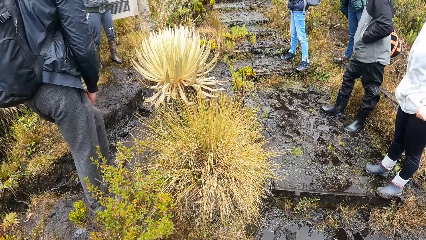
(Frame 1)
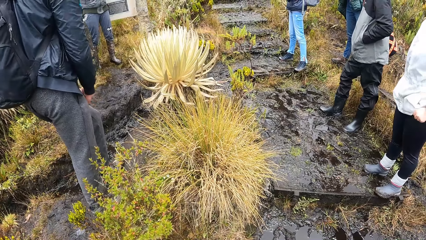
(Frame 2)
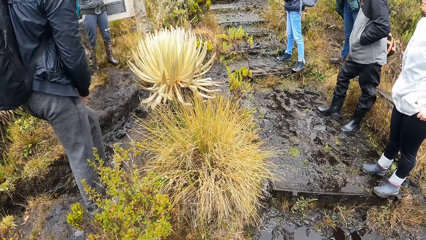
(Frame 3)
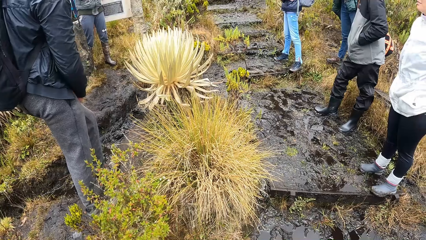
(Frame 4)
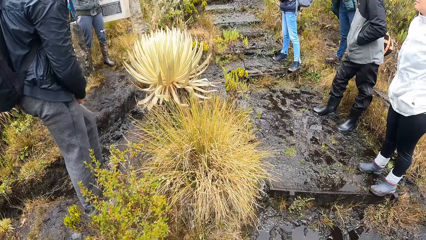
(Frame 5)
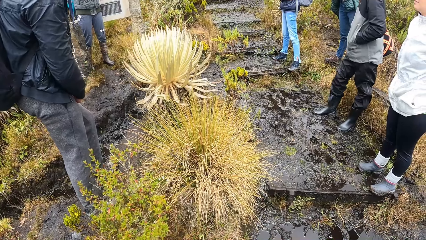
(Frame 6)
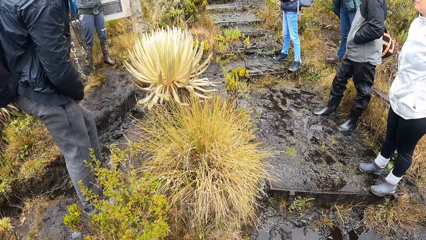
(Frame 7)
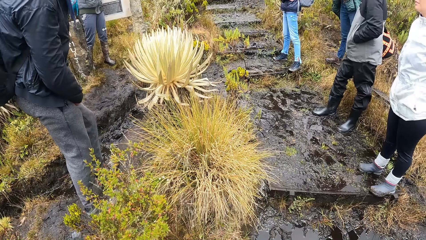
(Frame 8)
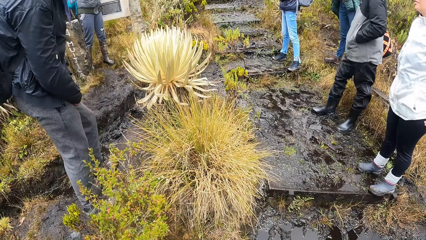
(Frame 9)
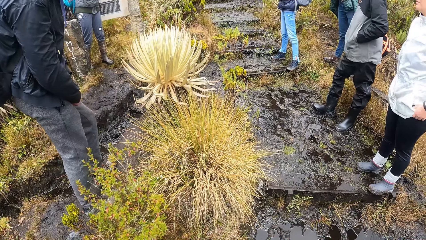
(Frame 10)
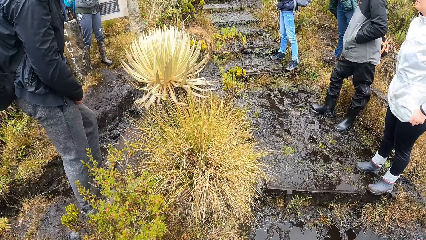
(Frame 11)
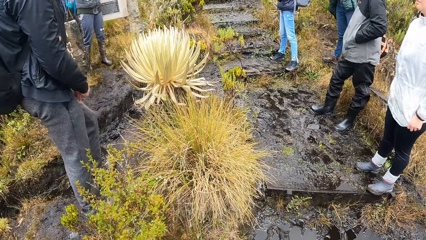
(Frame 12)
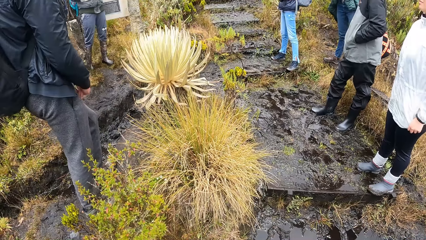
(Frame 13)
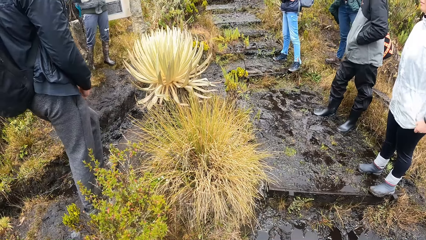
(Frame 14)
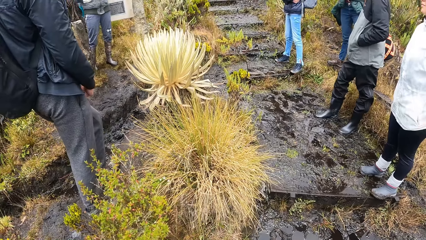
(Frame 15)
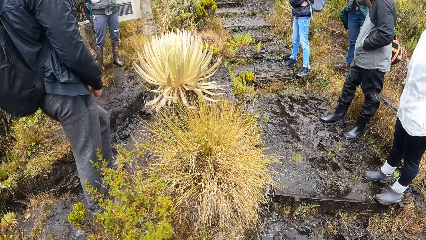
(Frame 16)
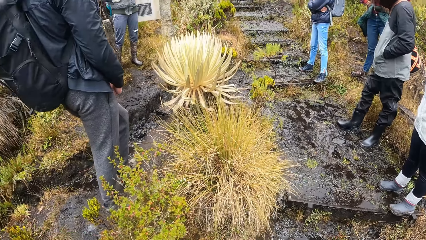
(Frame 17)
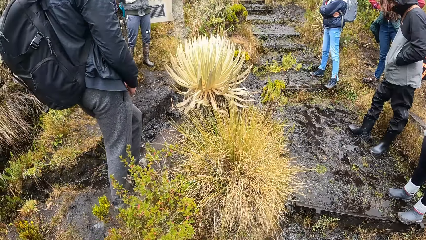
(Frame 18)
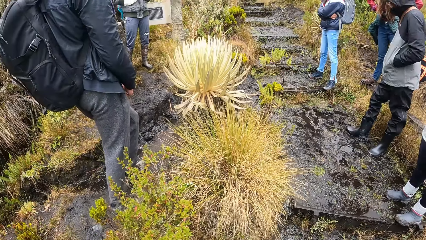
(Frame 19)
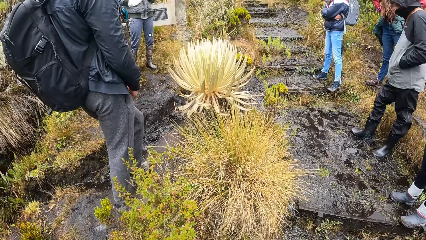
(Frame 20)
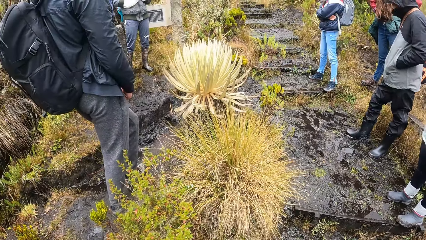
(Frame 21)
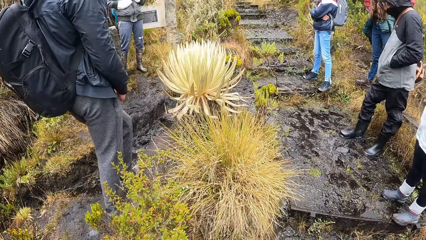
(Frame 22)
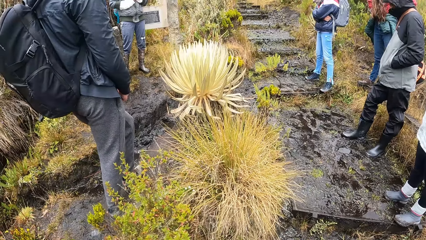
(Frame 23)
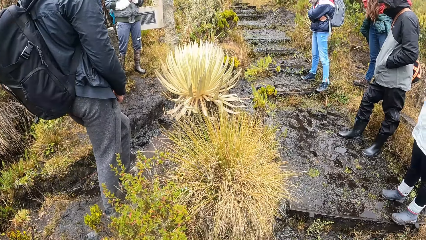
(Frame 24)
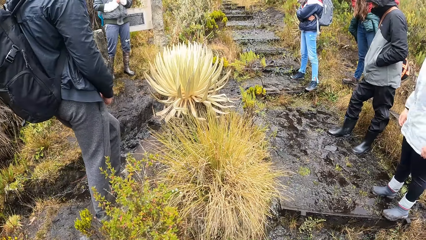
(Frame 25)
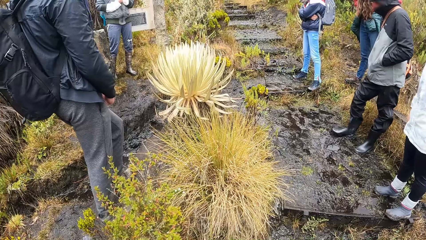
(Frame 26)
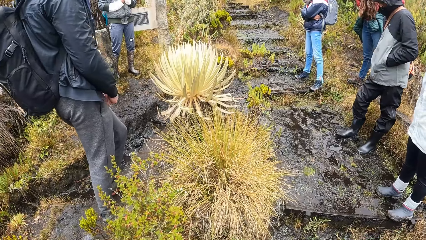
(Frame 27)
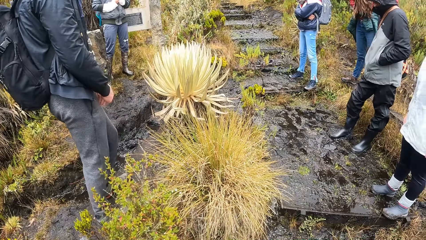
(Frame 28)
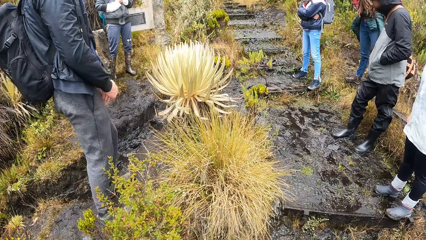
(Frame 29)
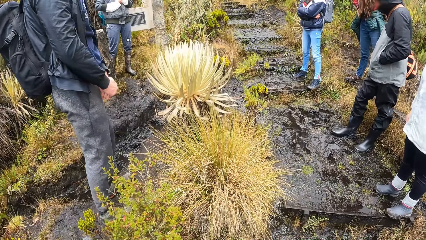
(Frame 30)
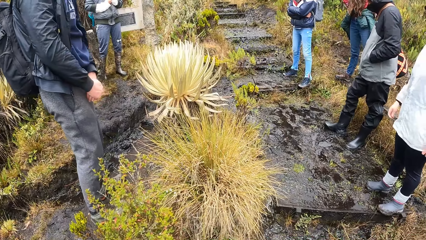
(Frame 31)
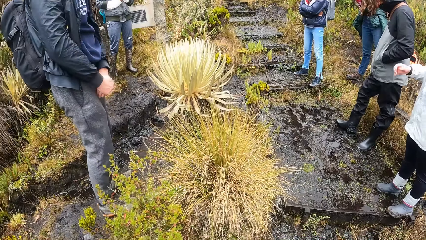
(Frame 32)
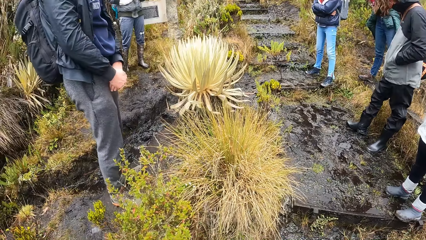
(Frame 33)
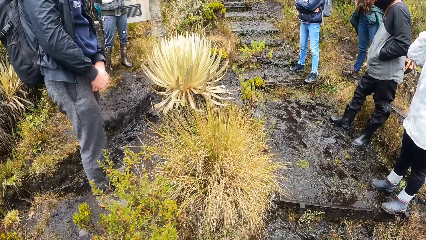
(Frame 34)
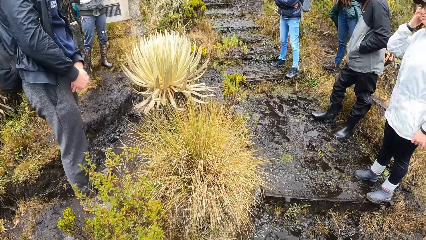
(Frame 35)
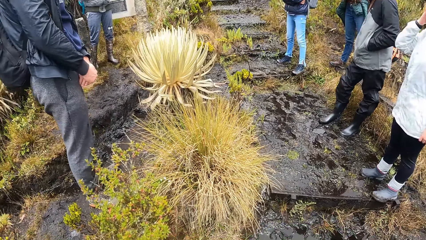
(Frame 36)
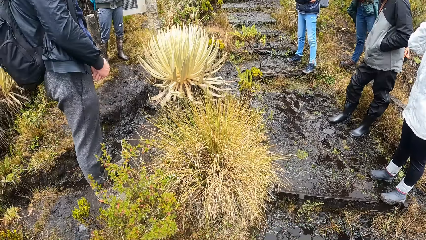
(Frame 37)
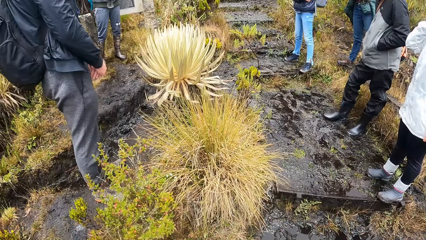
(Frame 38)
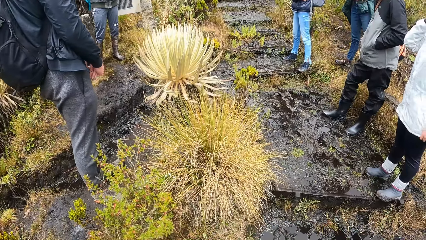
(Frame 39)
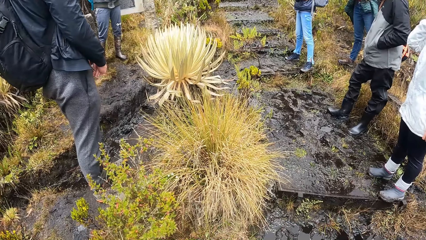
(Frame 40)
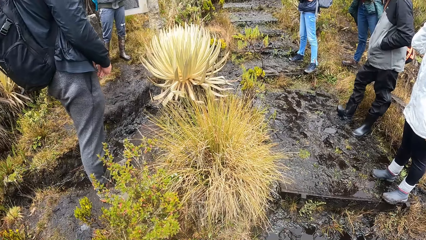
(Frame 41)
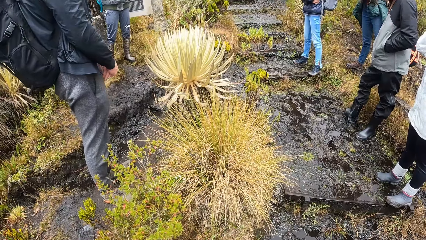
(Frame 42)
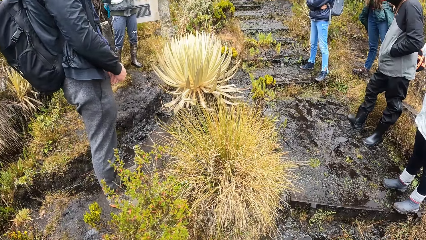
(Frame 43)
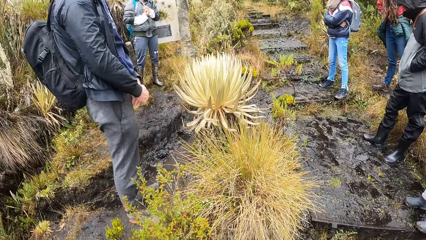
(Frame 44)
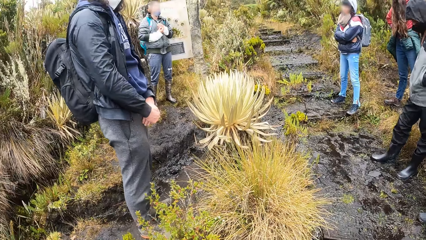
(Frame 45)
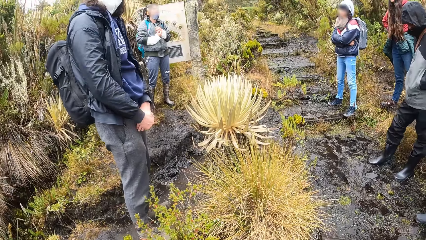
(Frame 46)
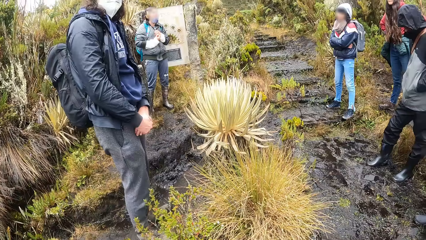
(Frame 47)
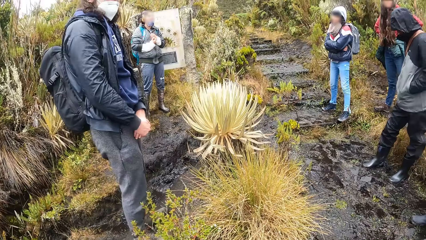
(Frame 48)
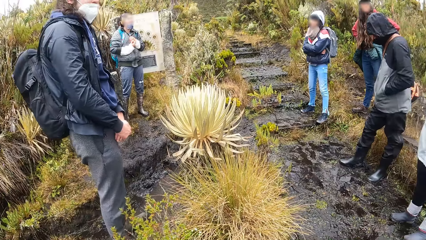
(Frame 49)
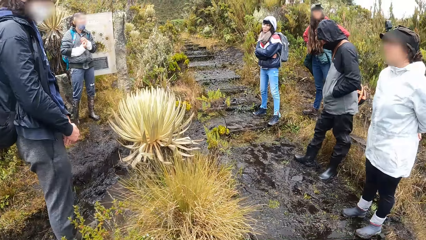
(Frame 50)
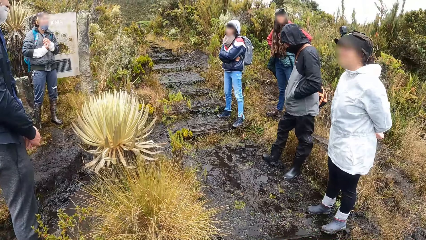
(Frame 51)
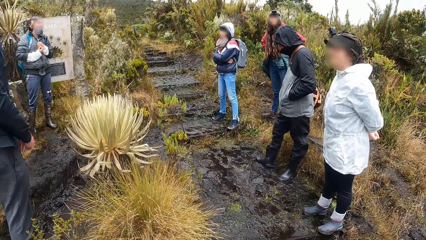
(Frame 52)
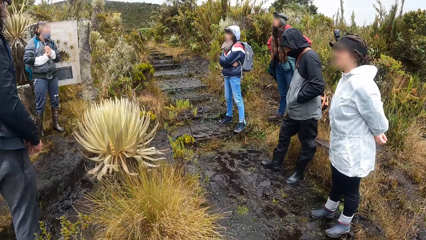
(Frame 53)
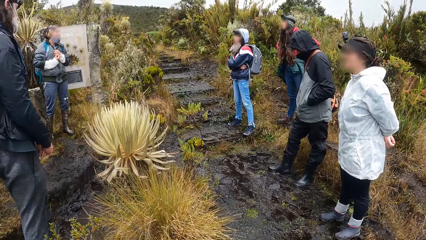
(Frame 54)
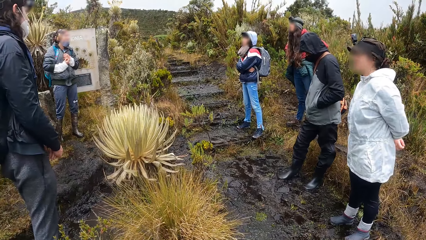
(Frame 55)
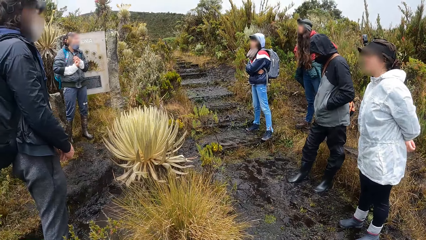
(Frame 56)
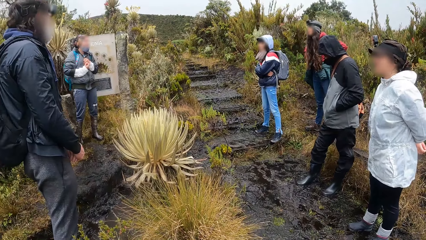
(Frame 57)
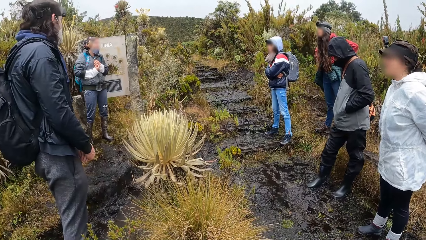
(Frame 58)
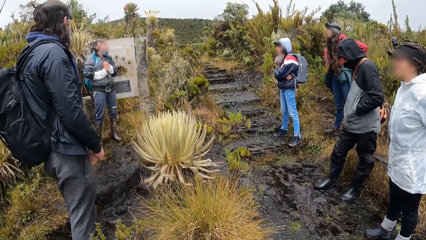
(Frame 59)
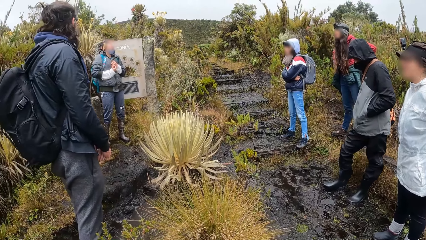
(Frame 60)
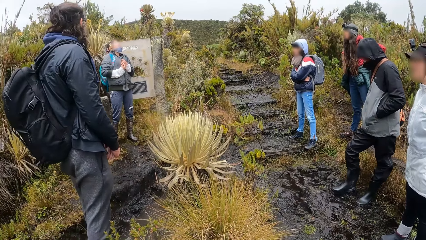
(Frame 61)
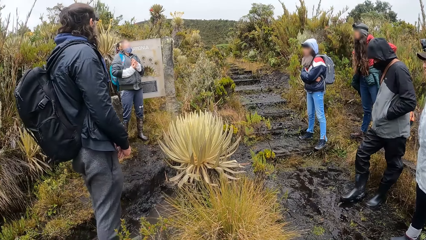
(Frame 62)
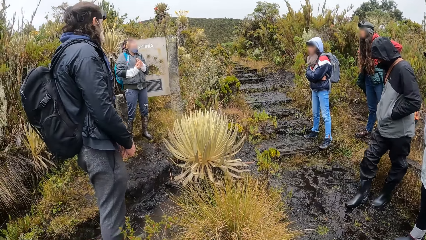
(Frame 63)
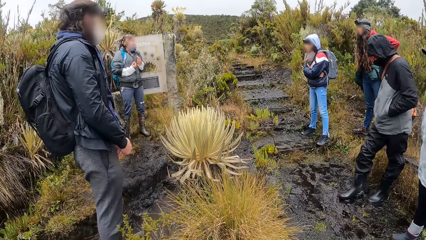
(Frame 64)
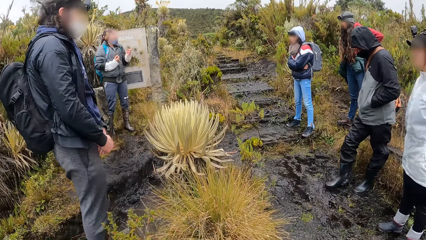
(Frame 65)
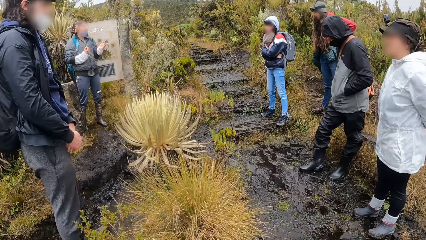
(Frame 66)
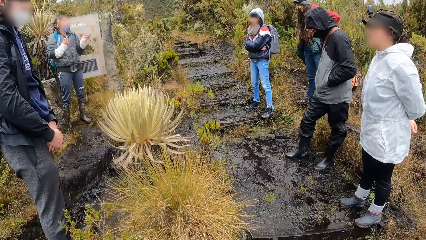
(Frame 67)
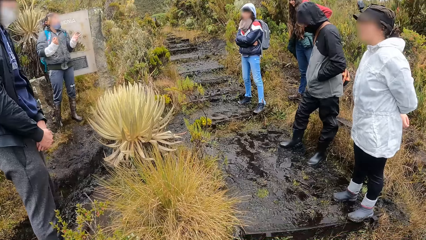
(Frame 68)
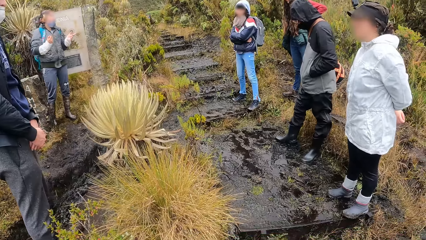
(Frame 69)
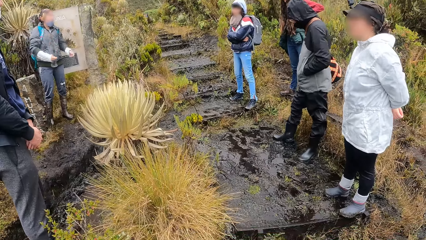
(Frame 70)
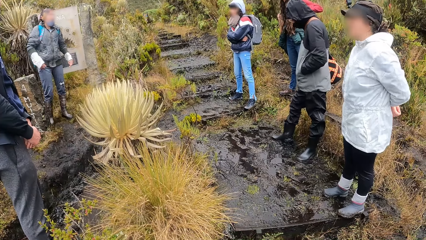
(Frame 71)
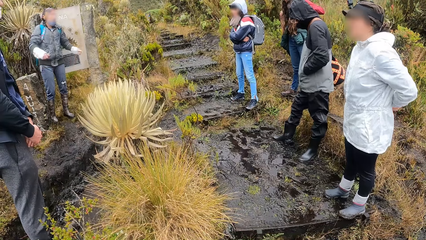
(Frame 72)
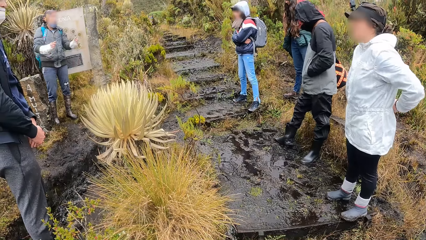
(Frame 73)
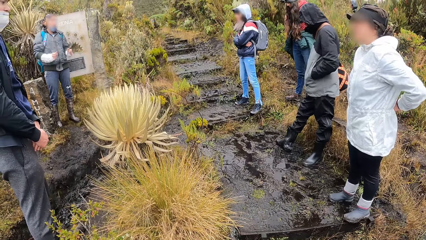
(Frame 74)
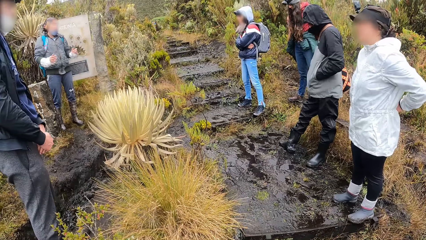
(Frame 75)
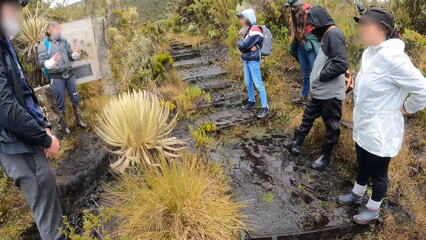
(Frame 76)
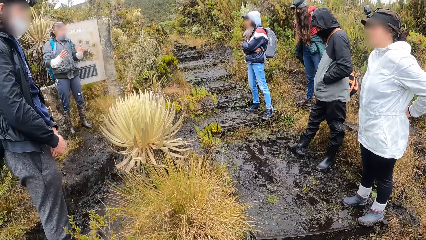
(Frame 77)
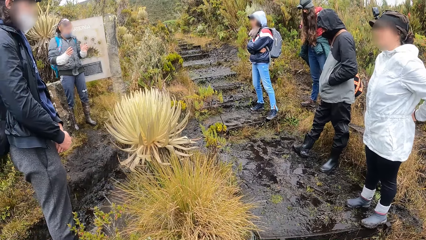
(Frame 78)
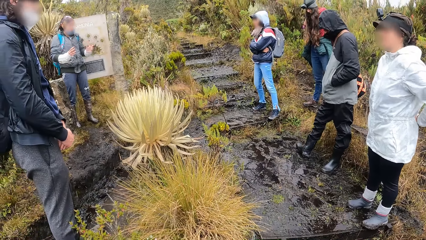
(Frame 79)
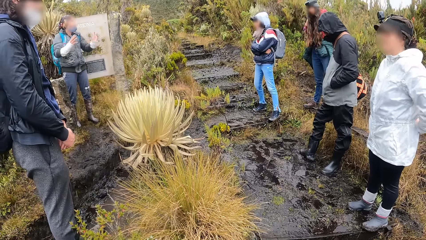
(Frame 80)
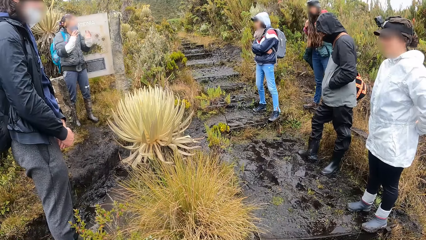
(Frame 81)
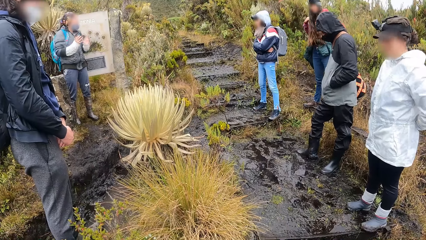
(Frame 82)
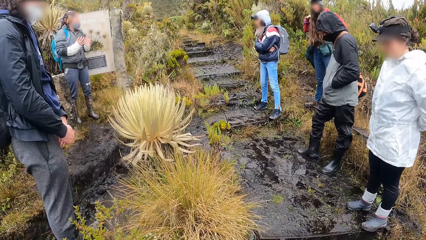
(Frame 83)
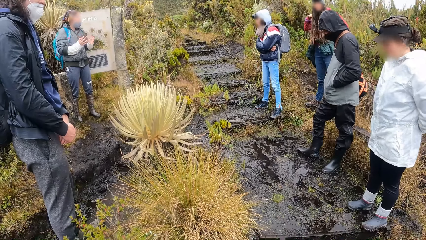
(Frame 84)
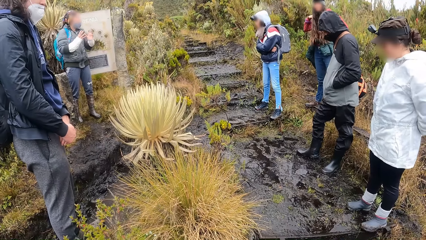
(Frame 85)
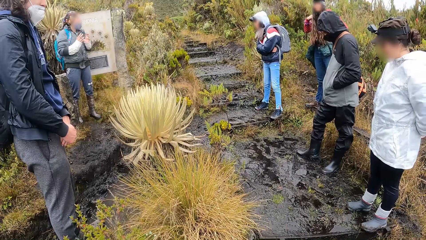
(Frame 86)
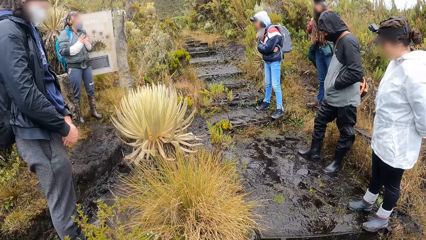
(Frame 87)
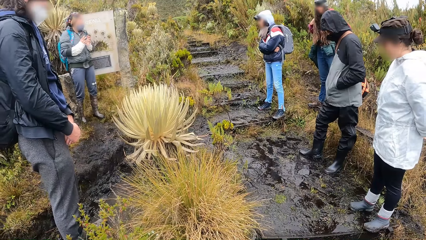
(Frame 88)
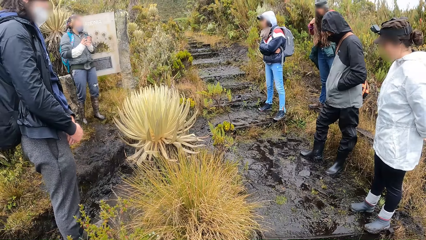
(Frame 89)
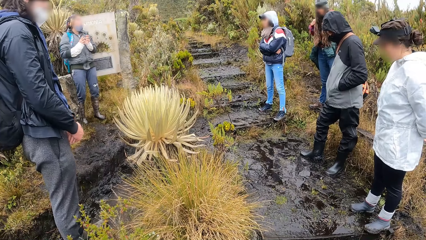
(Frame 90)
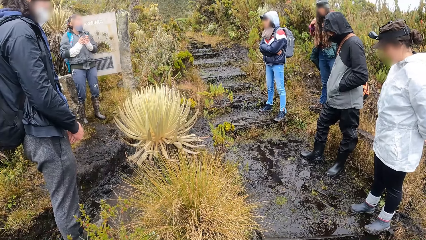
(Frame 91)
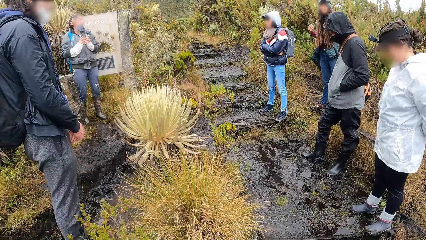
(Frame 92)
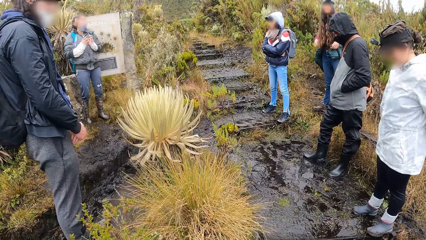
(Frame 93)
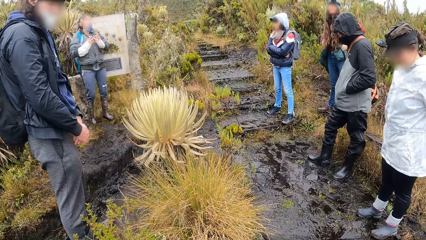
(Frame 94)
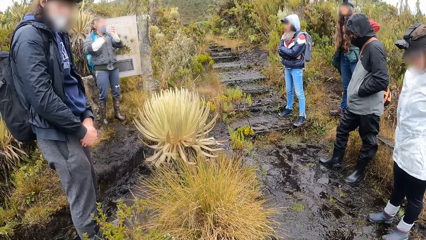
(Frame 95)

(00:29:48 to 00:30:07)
The camera wearer stands by the foot path. They look around the forest. The woman interacts with a man. The lady dialogues with the group.
